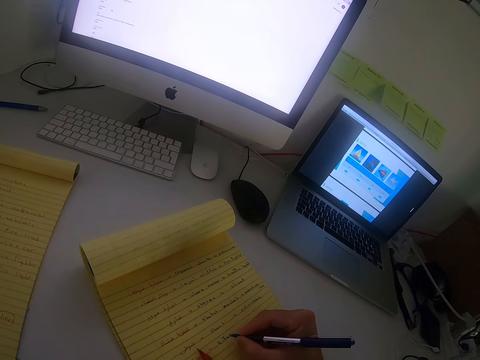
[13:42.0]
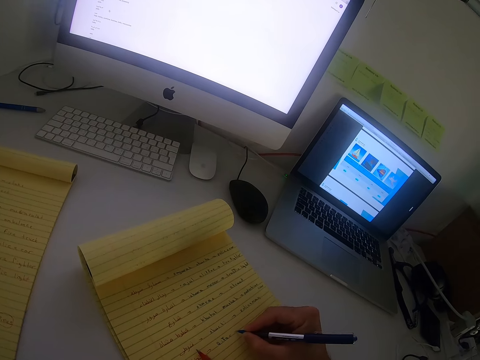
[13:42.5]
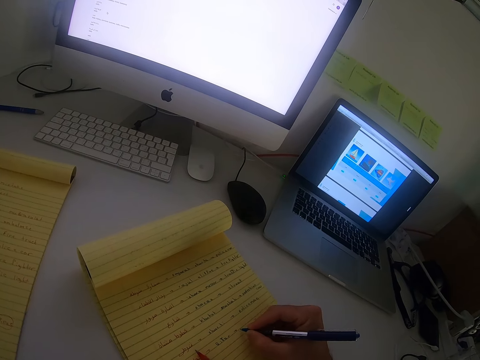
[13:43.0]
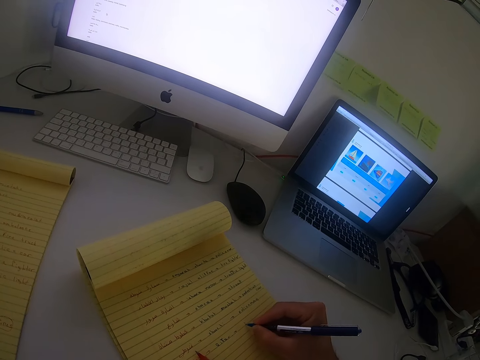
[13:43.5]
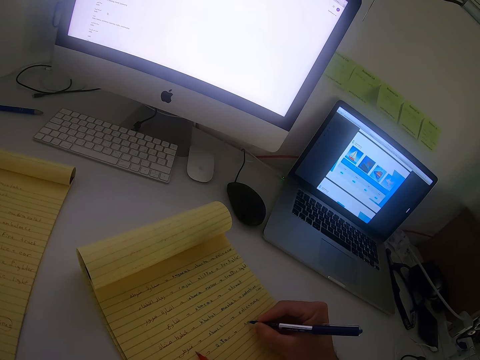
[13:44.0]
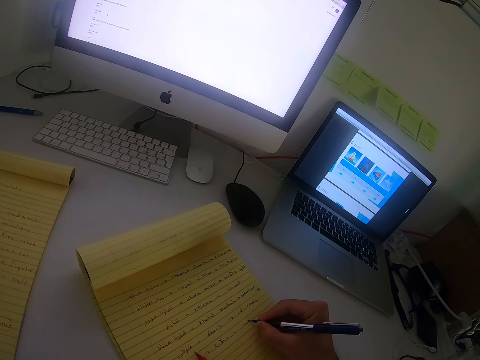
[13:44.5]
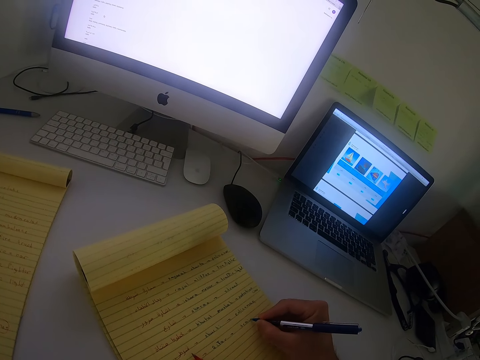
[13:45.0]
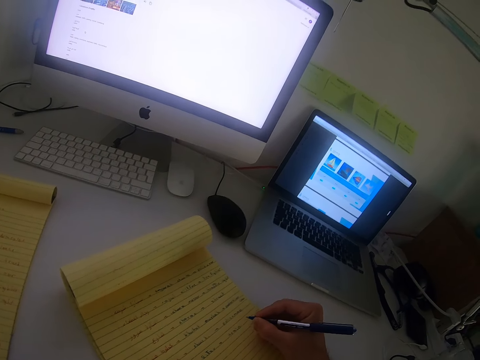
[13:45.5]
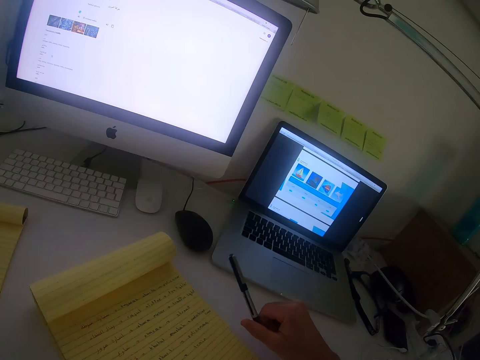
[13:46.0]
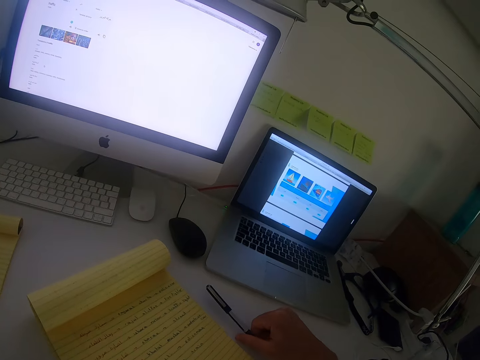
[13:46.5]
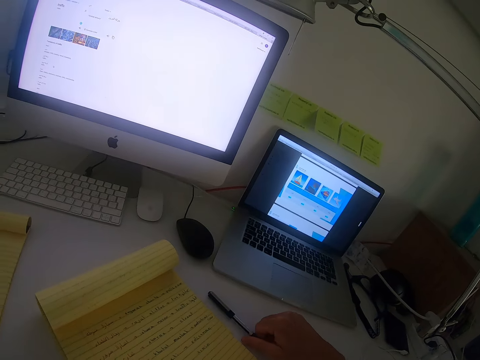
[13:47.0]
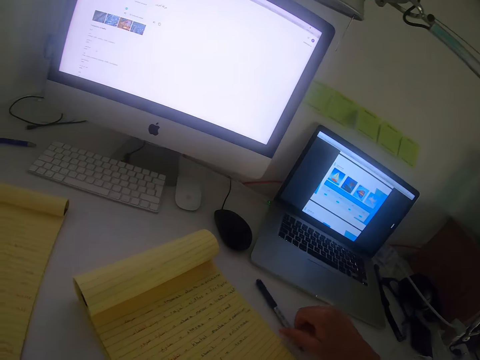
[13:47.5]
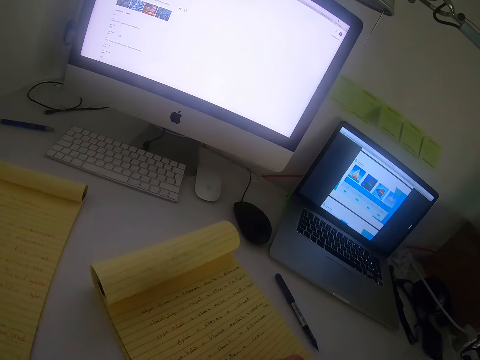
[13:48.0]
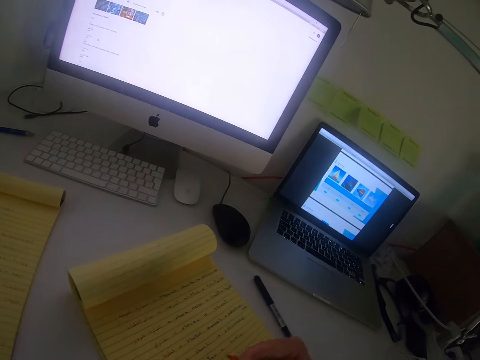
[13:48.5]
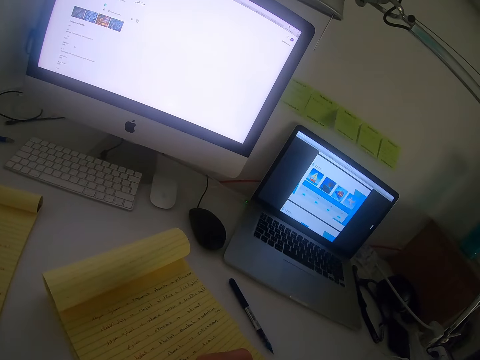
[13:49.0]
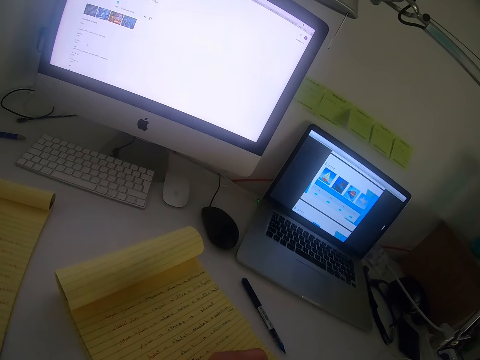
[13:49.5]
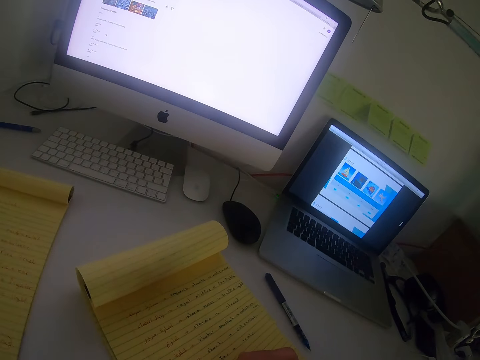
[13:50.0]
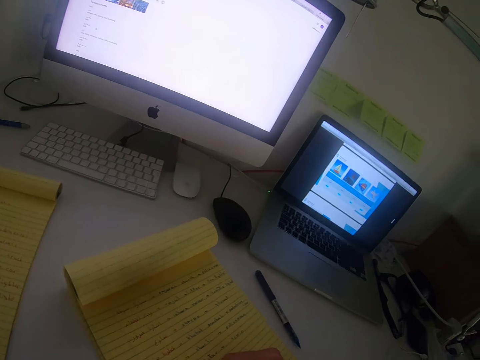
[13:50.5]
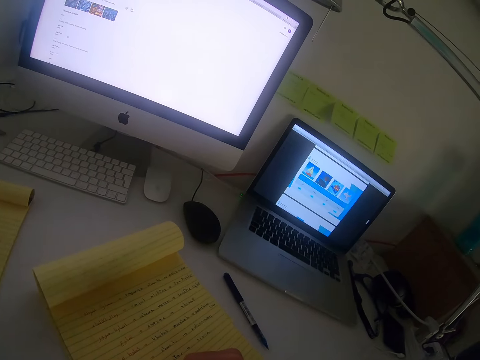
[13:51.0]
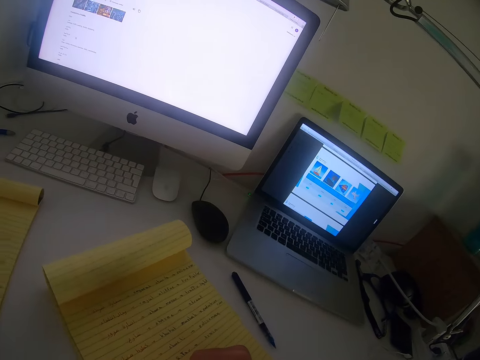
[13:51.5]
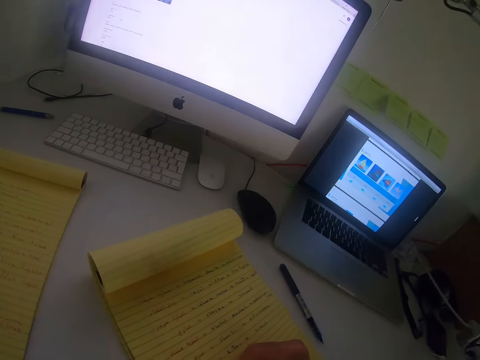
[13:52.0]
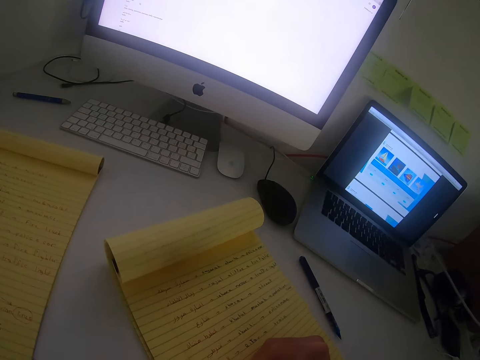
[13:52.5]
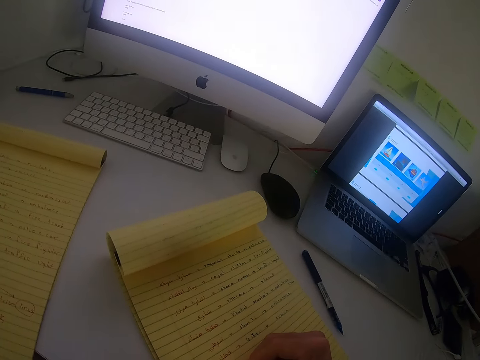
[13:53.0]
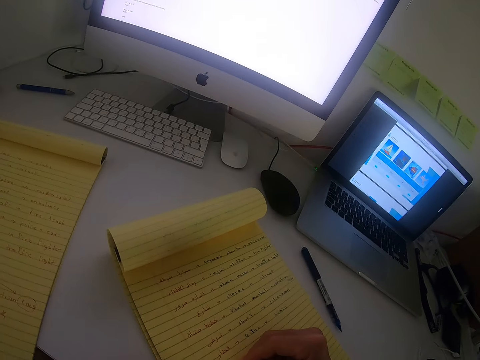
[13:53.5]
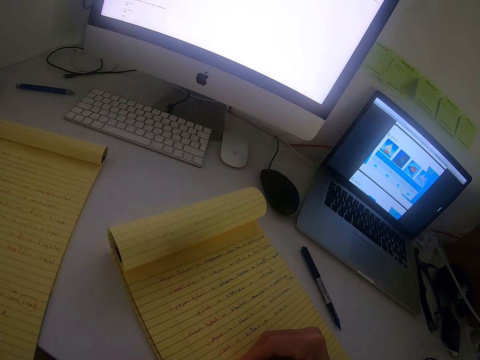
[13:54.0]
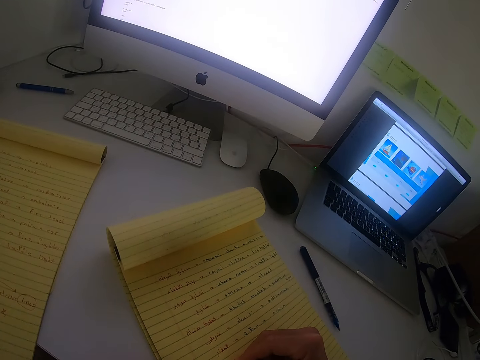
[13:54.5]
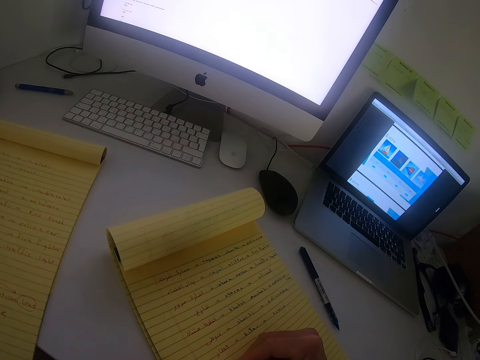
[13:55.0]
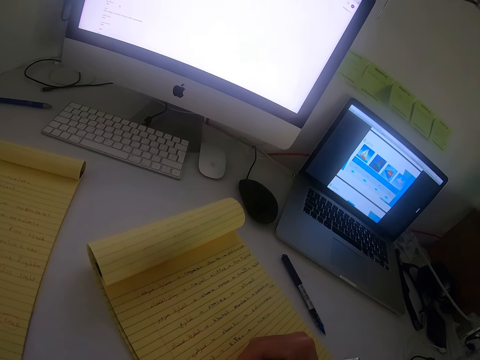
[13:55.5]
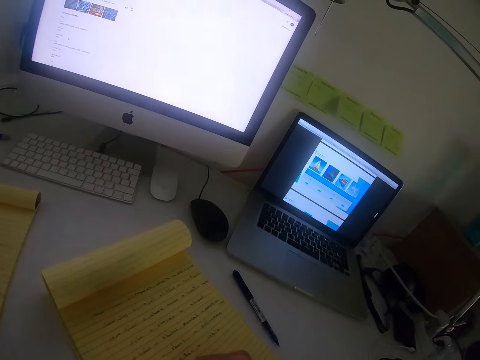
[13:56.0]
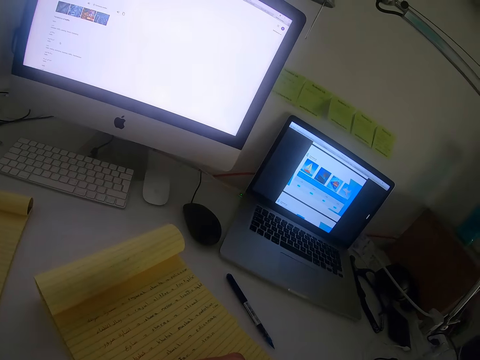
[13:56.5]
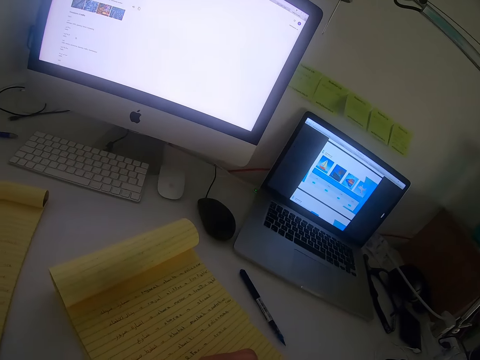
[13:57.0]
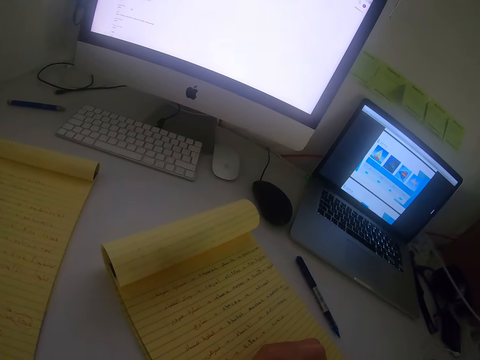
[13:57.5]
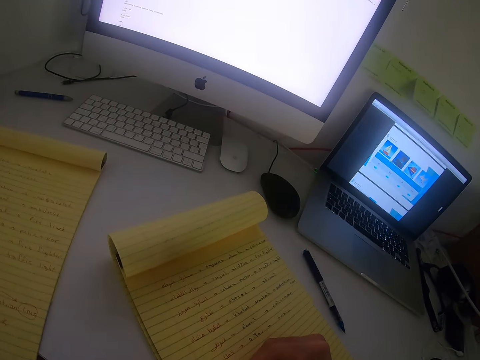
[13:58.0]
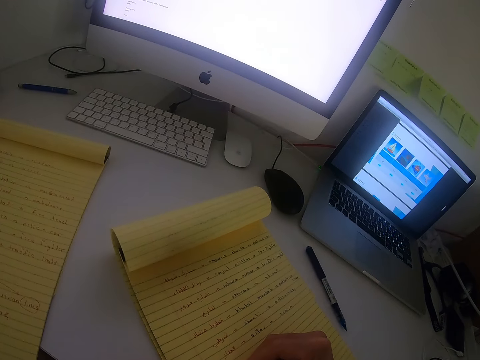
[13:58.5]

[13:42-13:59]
The camera wearer drops the blue pen on the table. She picks the first pen or red pen with her right hand. She writes in the book with the first pen with her right hand.

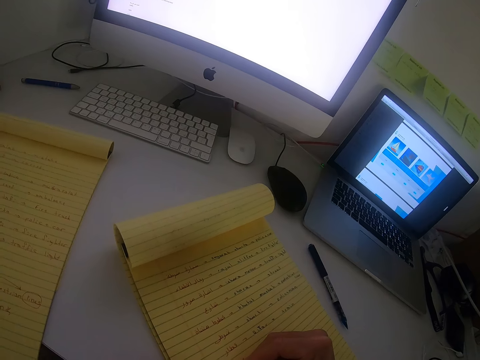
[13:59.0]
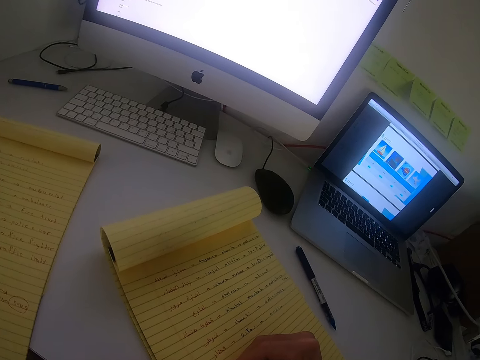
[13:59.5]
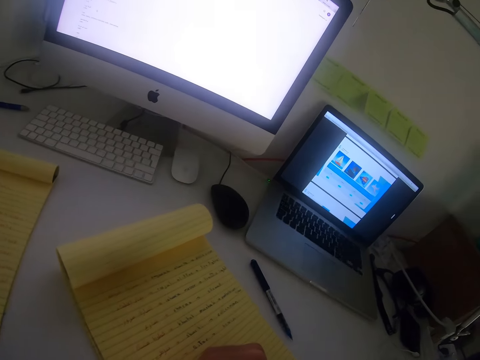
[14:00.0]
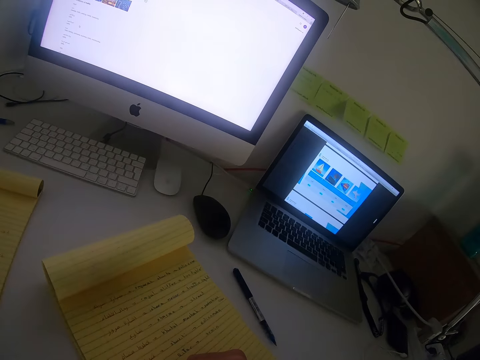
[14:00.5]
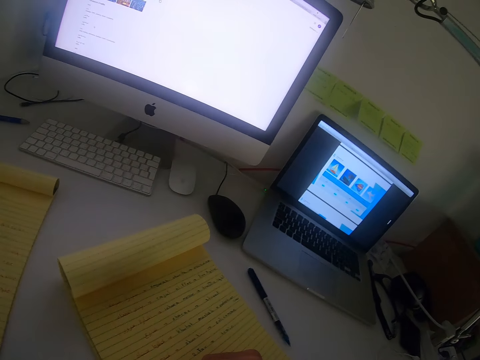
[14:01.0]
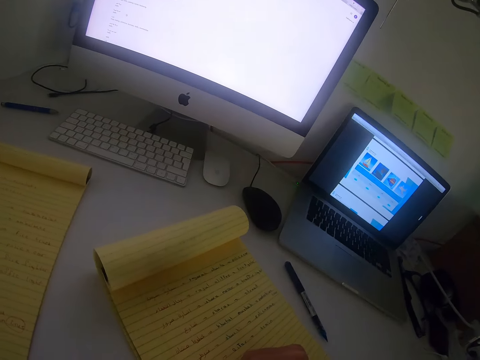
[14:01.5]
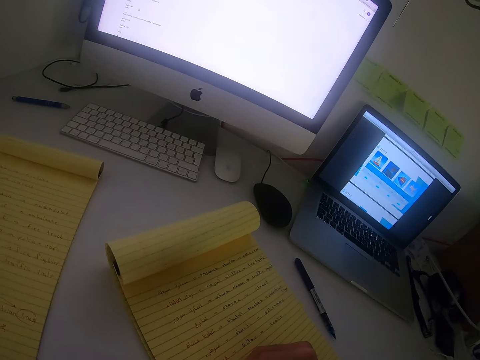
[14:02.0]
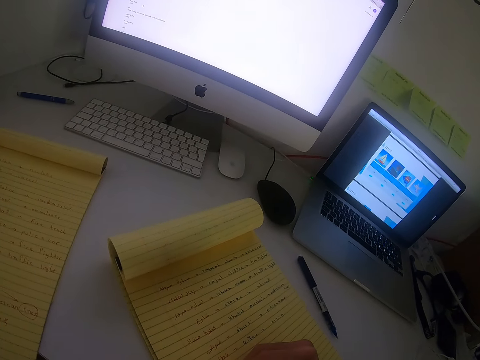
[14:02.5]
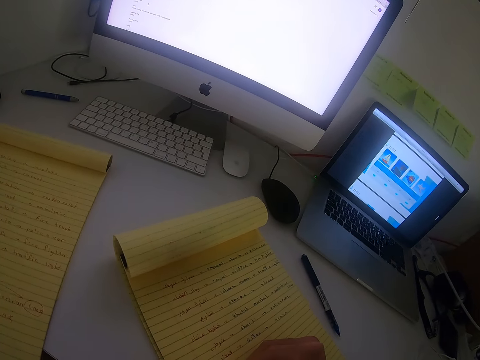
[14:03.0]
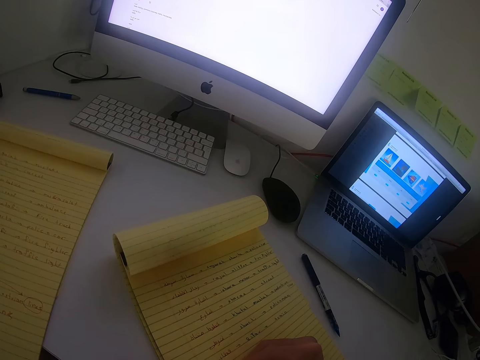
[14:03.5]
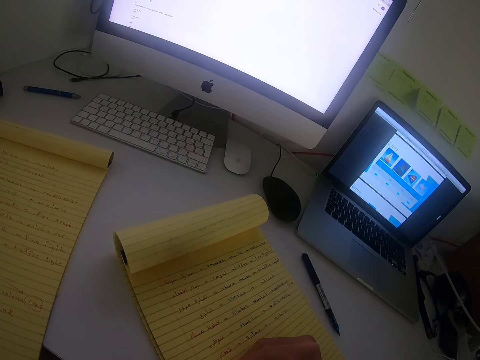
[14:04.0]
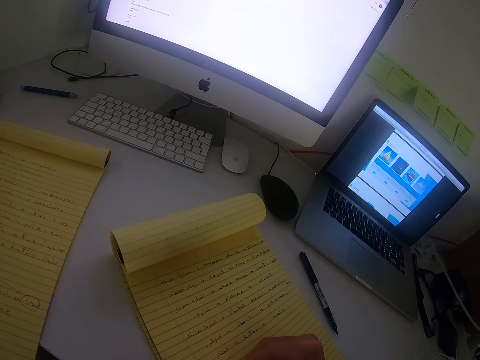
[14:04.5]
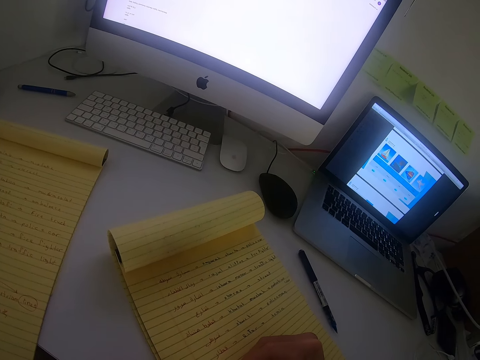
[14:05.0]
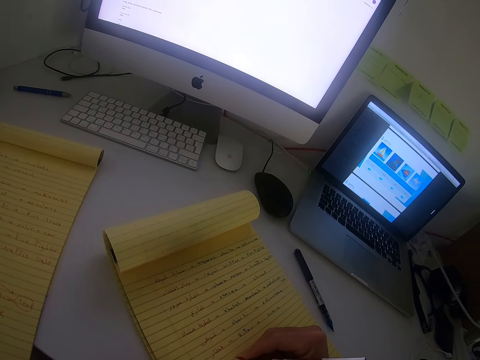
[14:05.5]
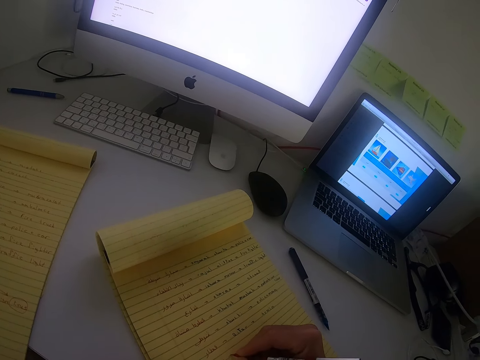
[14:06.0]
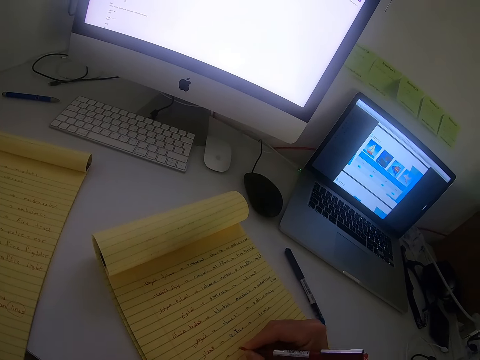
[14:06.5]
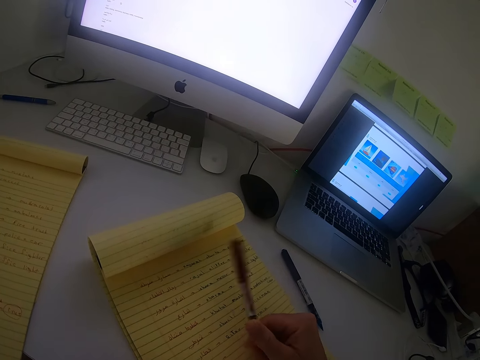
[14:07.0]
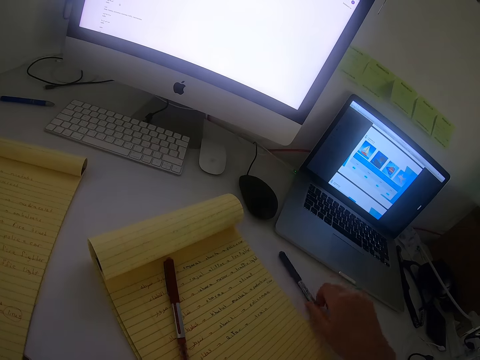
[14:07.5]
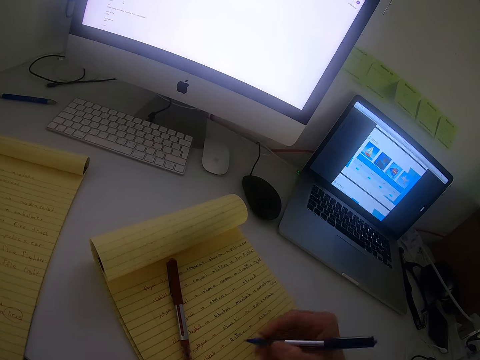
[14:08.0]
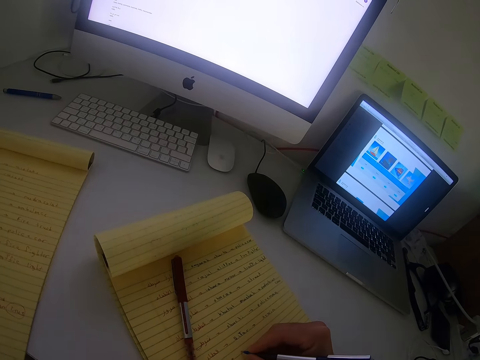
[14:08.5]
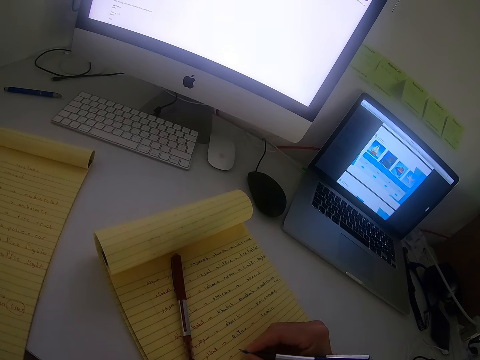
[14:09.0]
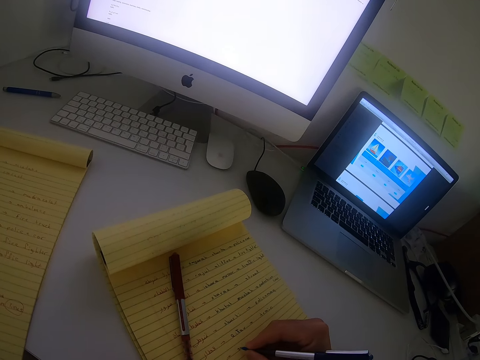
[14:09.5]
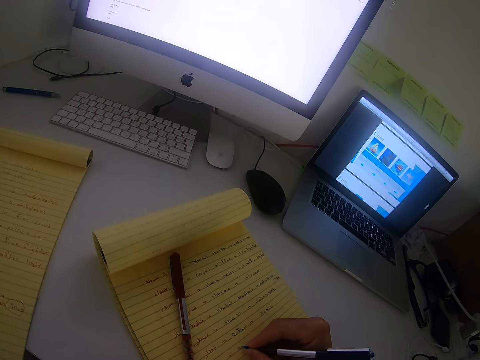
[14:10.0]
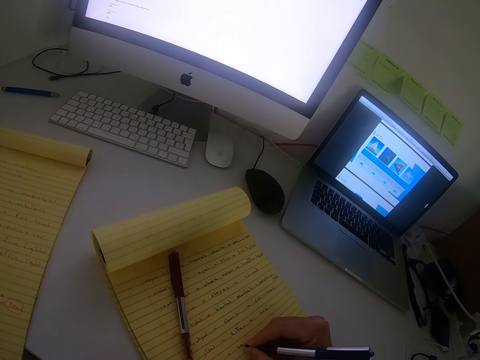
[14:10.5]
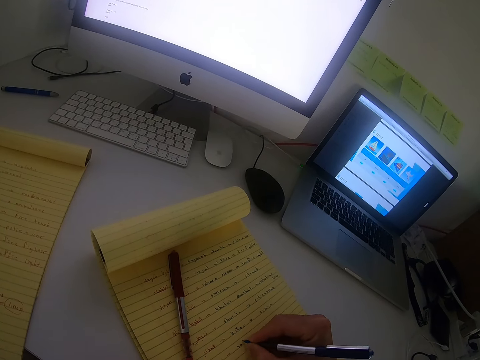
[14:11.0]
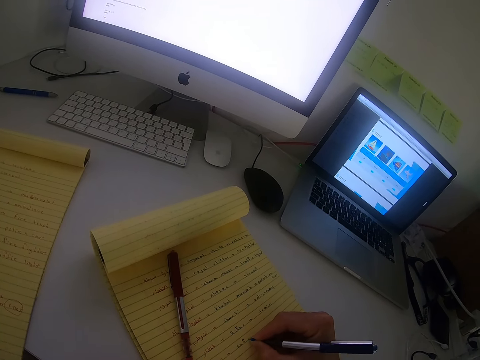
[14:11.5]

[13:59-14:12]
The camera wearer writes on the book with a red pen. She drops the first pen on the book with her right hand. She picks up the second pen from the table with her right hand. She writes in the book with the second pen with her right hand.
